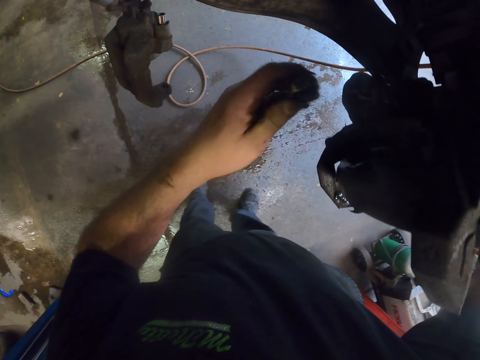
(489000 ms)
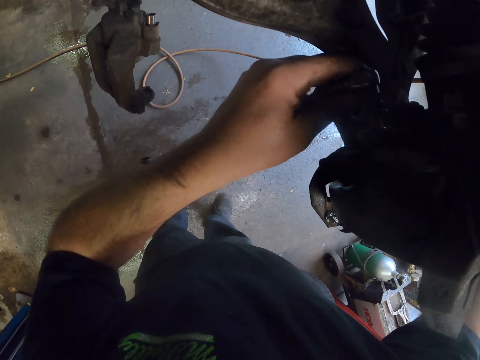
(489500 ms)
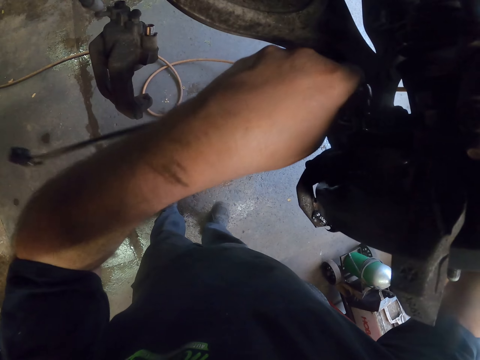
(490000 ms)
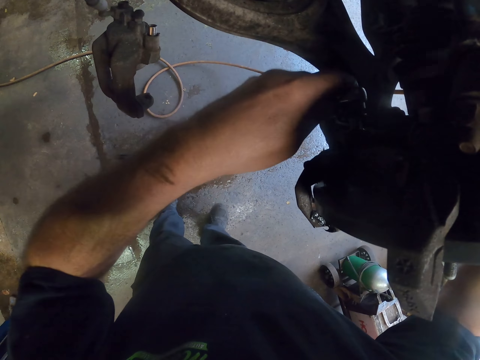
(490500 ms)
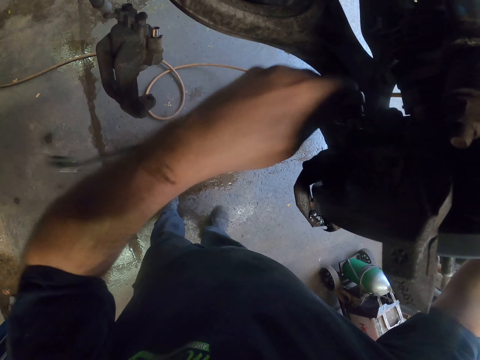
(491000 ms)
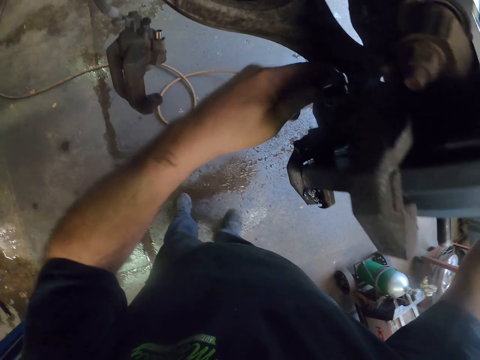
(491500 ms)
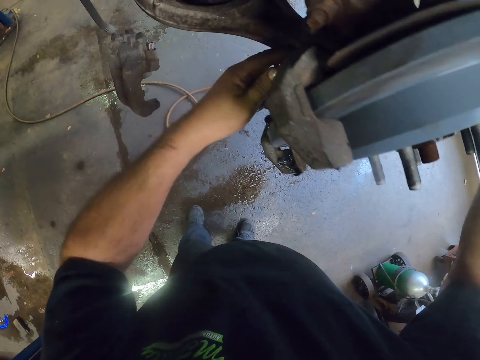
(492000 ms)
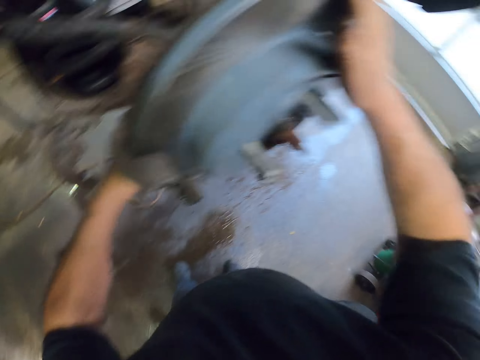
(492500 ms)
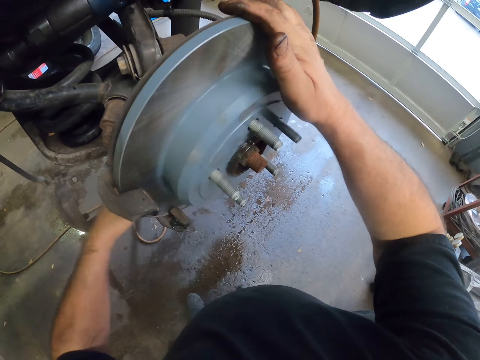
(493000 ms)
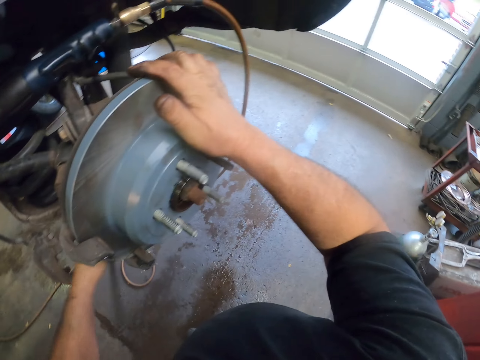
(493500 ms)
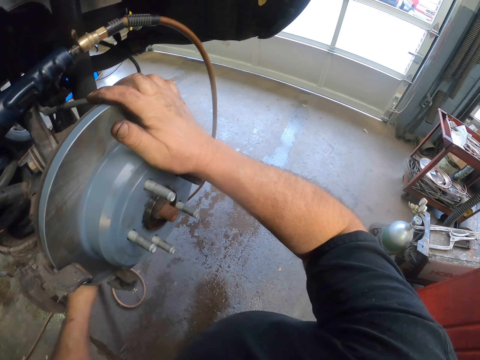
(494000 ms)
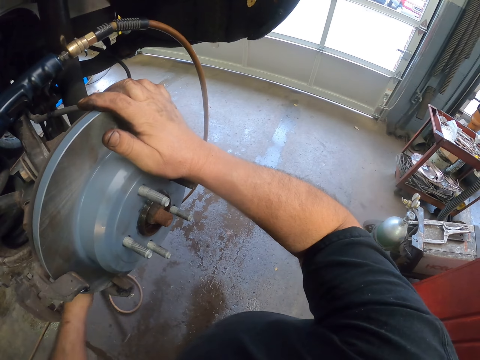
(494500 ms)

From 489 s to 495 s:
The camera wearer tightens the bolt into the car with a spanner.

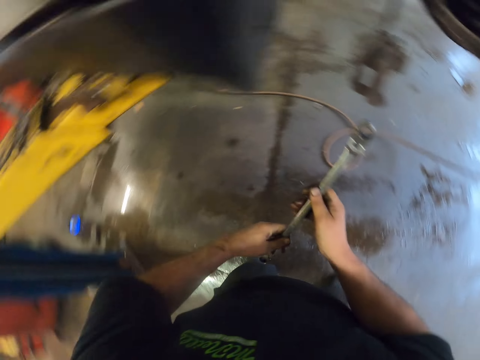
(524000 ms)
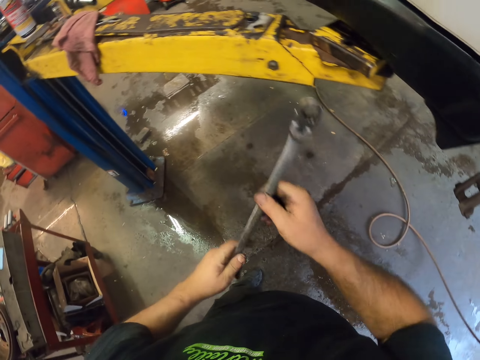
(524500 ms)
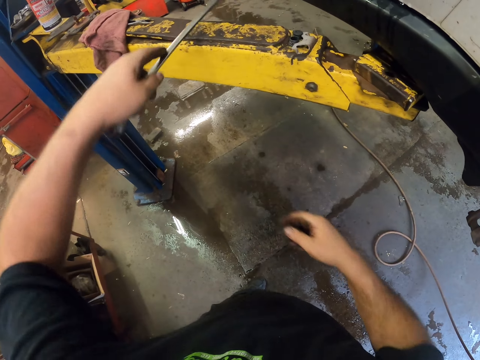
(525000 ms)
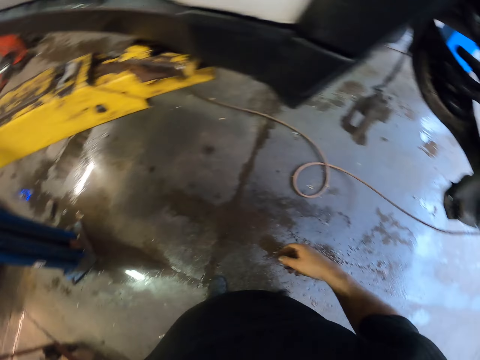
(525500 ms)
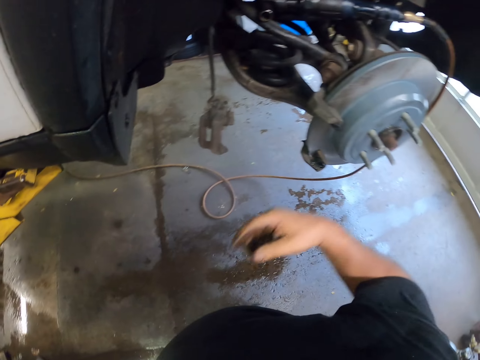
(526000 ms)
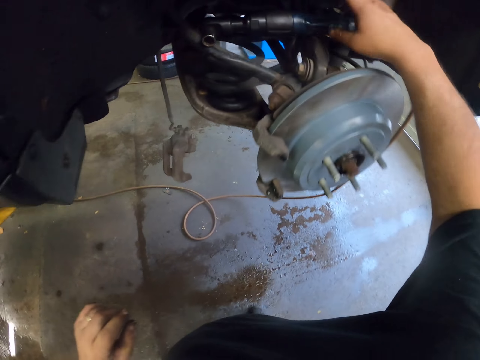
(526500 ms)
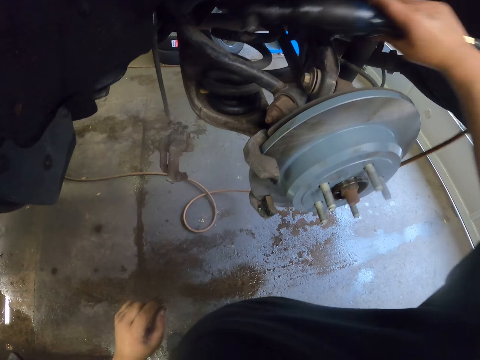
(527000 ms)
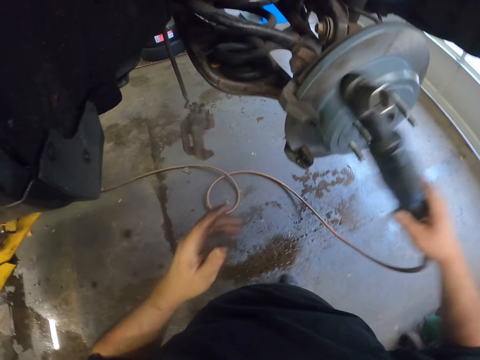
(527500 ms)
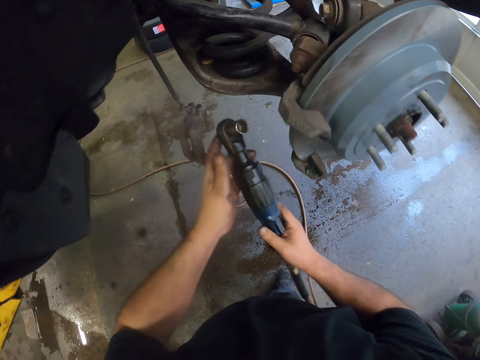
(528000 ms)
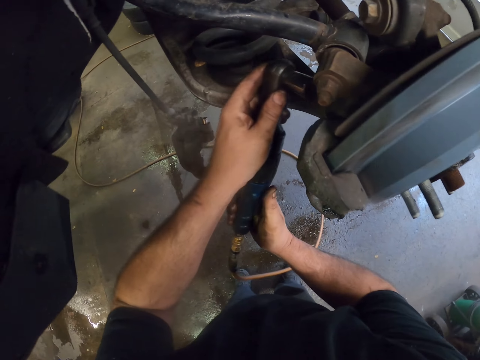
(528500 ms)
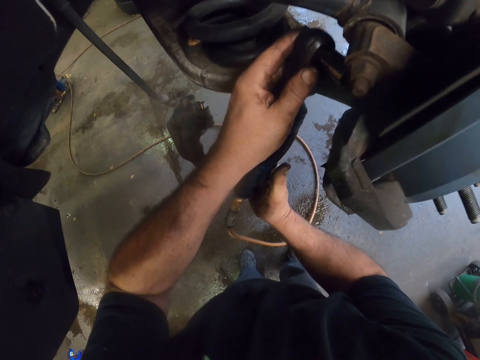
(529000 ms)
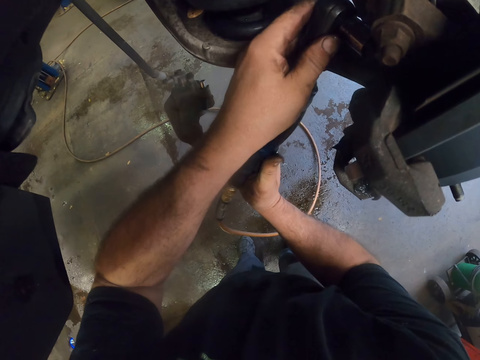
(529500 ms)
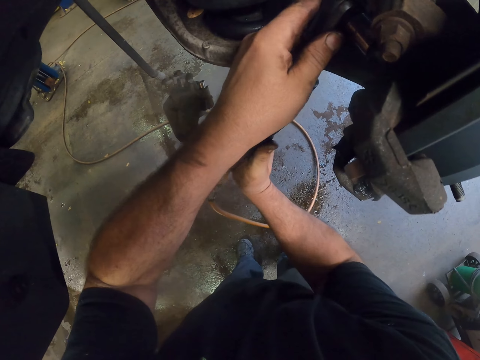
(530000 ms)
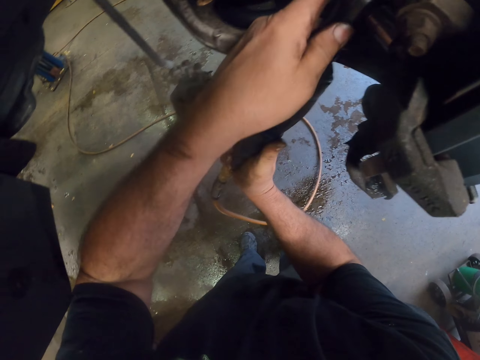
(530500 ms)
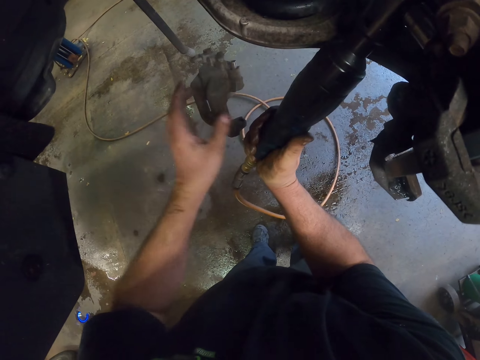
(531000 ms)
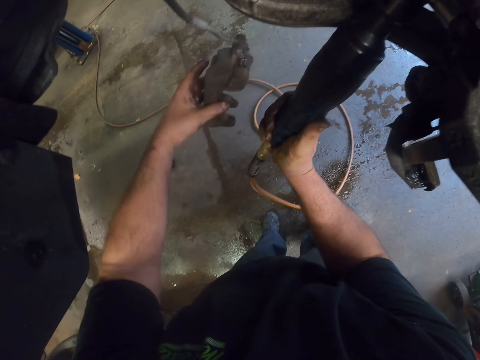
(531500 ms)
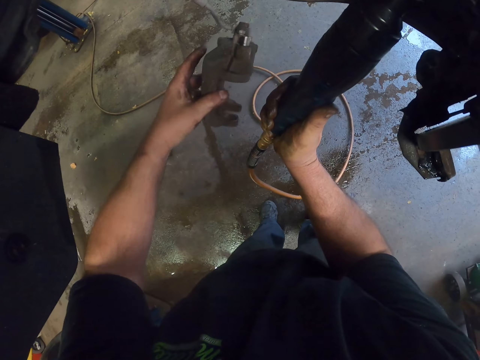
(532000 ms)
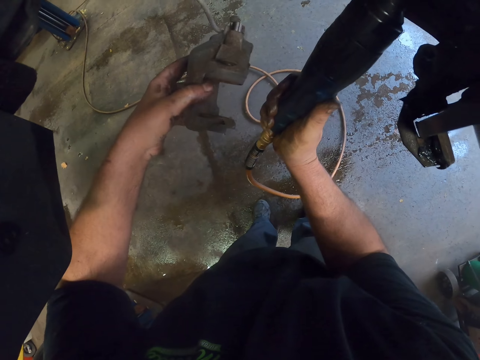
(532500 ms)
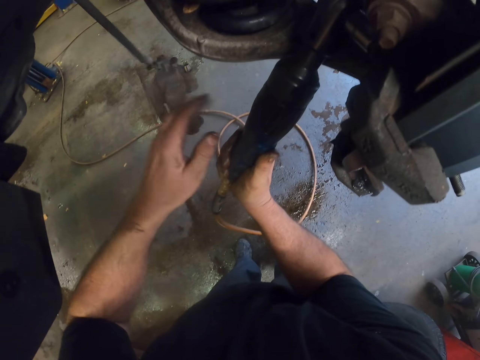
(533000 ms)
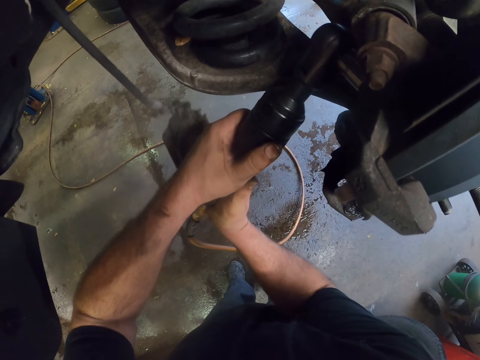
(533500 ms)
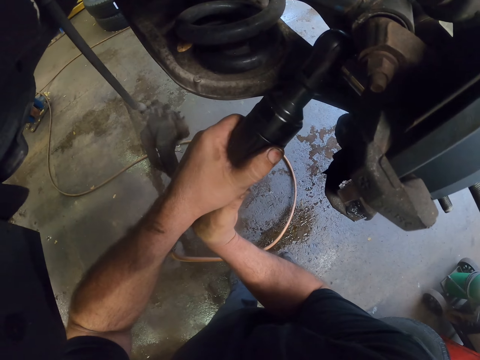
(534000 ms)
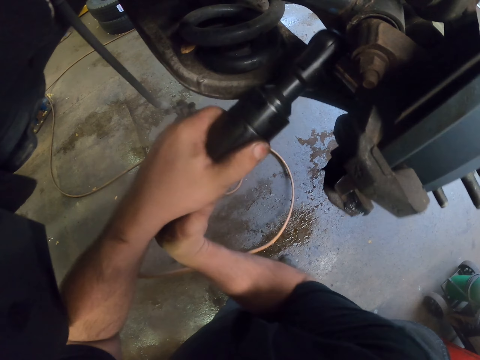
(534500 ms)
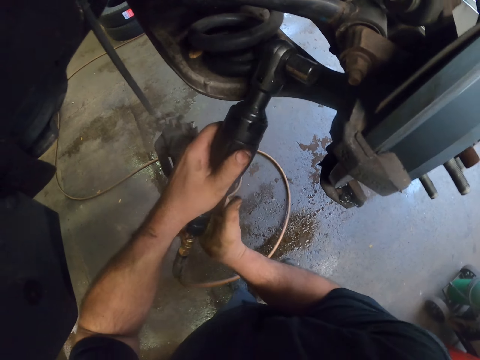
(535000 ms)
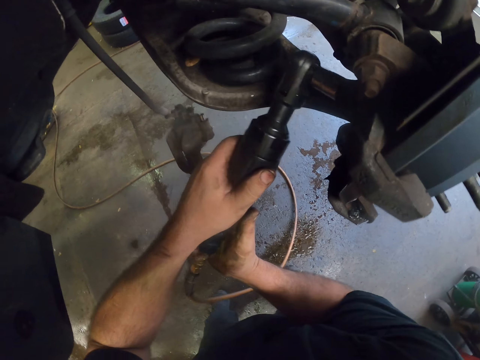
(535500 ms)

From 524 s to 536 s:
The camera wearer drops the spanner. They pick up the ratchet handle. They drive the bolt with the ratchet handle. They touch the pad clip.

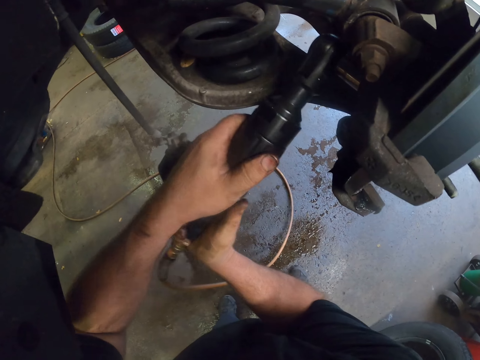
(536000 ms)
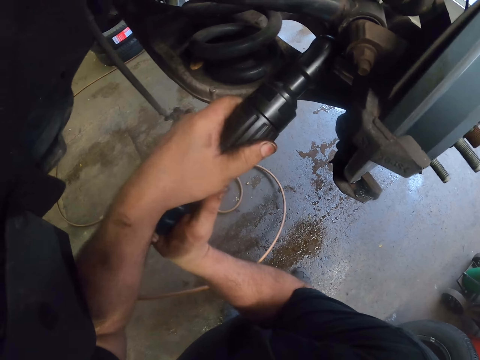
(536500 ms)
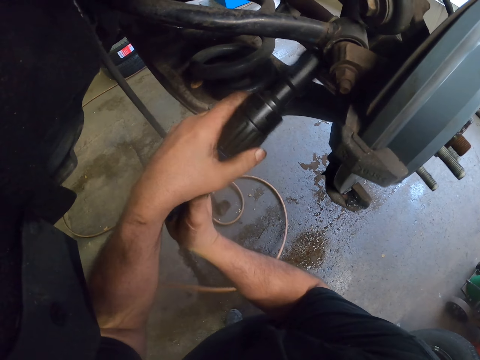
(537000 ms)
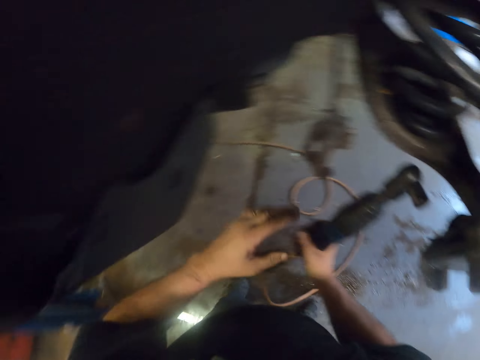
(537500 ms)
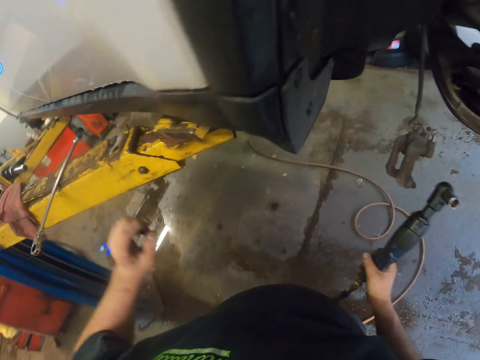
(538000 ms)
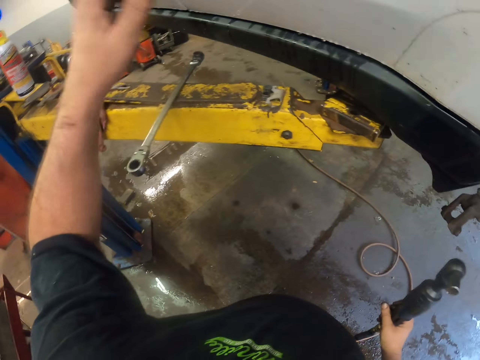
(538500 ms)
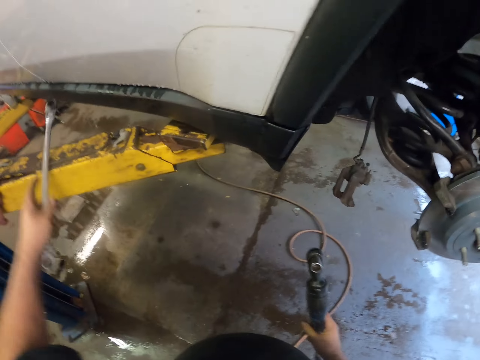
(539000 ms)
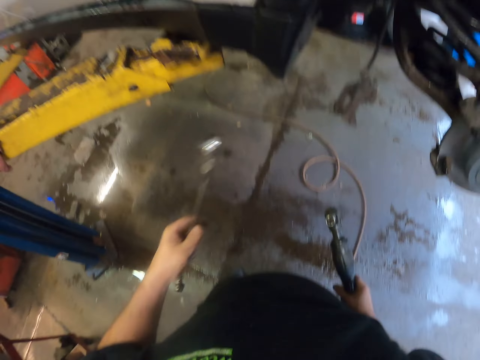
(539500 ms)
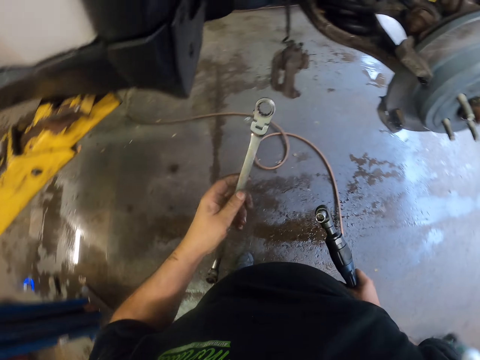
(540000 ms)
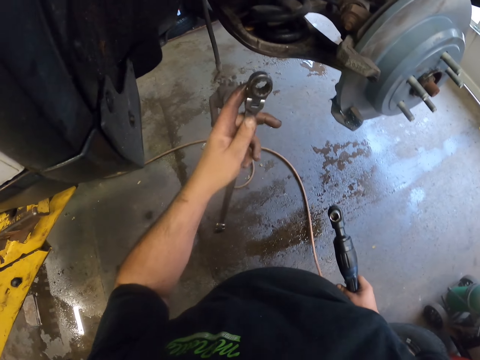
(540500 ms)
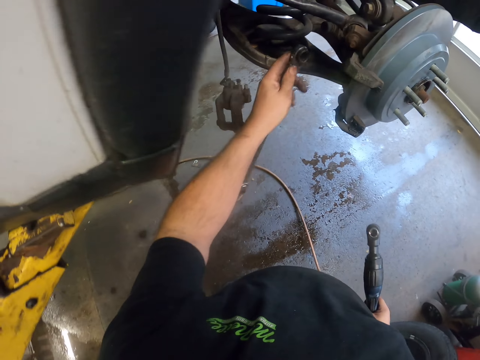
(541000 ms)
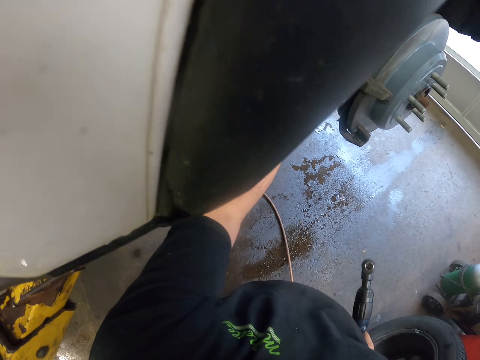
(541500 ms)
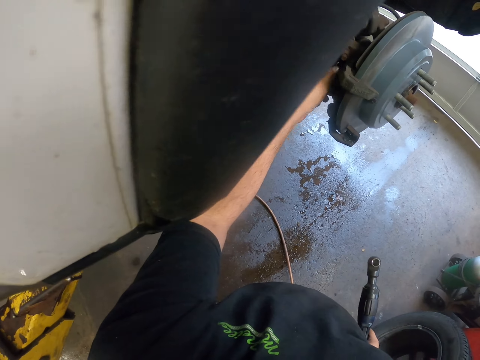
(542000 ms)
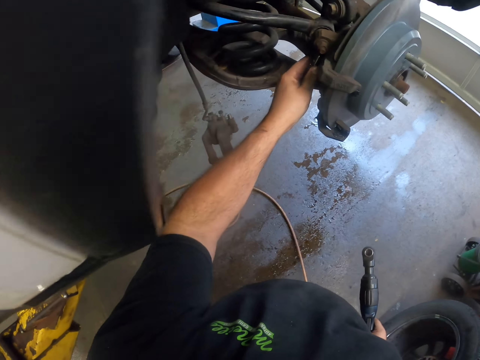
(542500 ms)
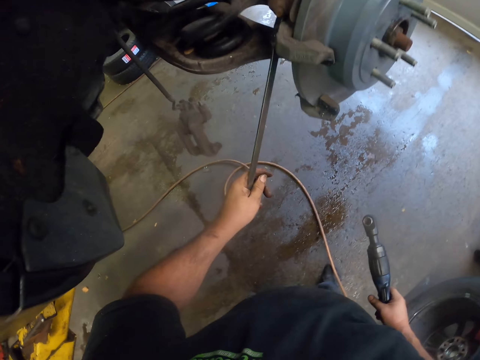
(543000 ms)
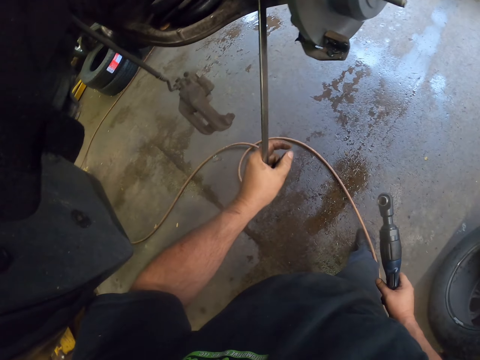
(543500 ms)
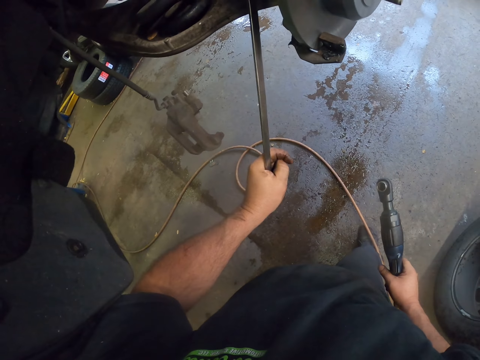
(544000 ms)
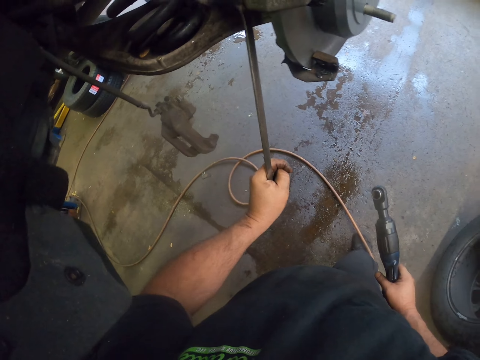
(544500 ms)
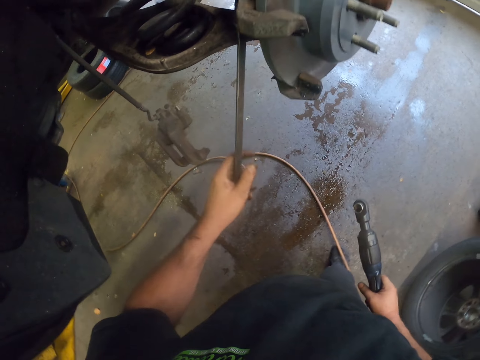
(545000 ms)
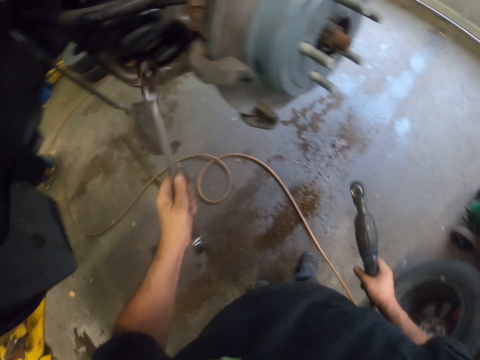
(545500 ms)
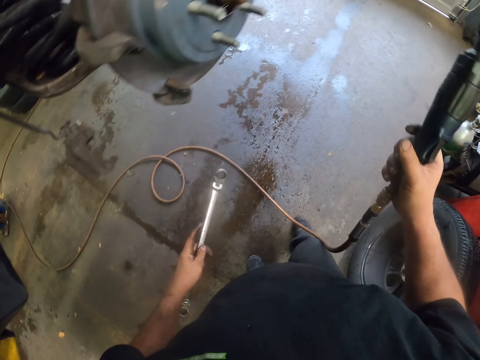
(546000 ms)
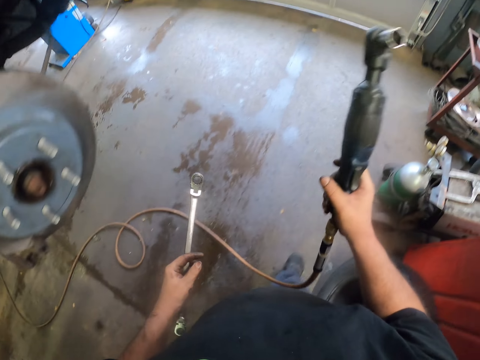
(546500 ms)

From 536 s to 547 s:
The camera wearer picks up the spanner. They tighten the bolt into the car with the spanner.
